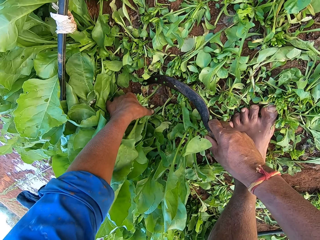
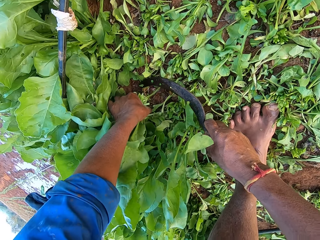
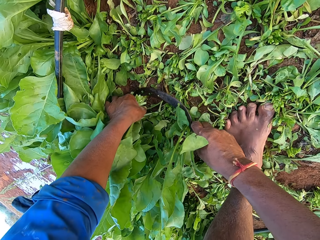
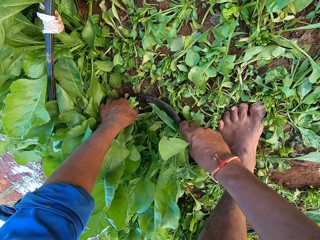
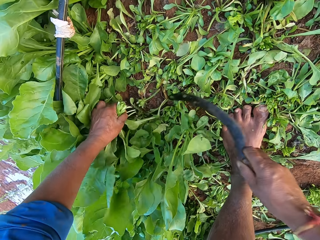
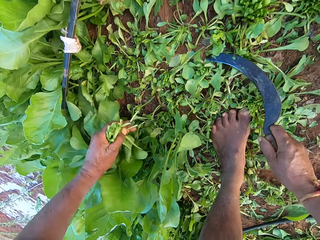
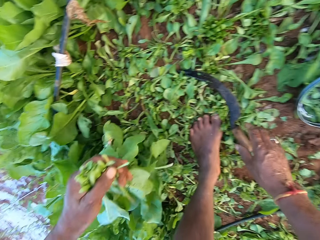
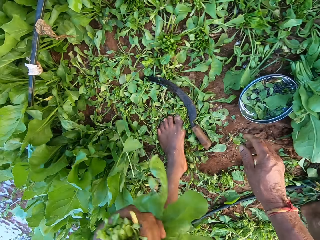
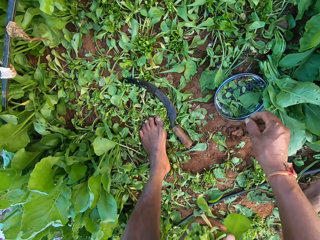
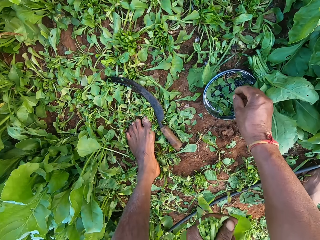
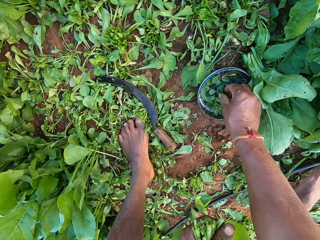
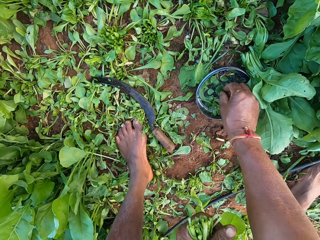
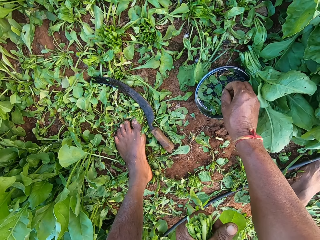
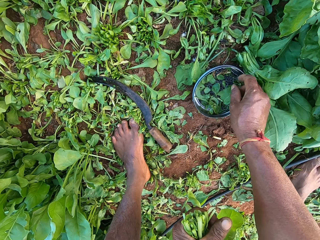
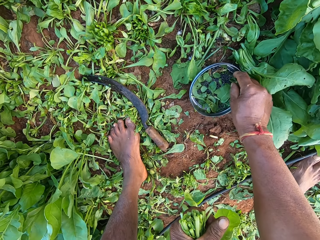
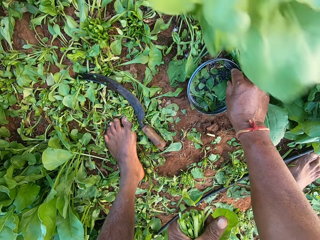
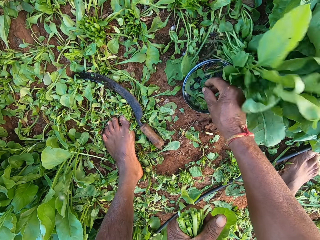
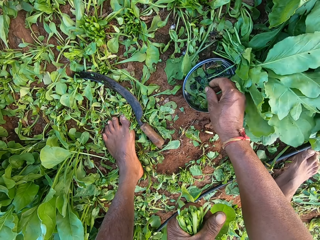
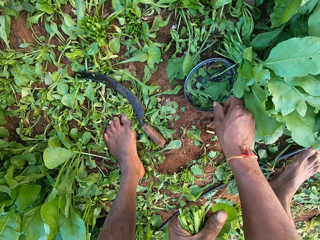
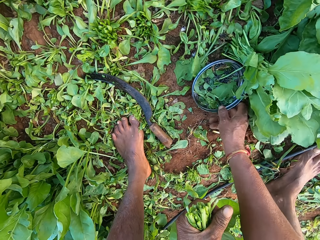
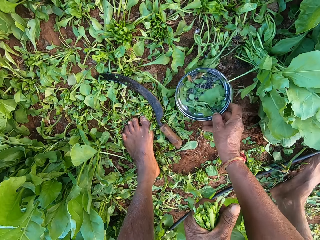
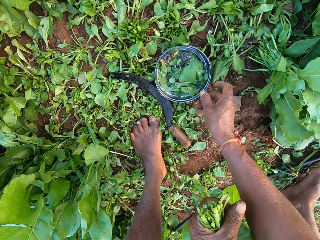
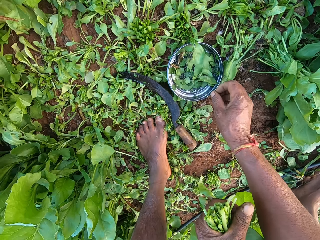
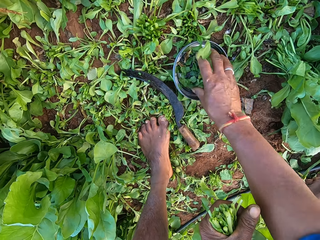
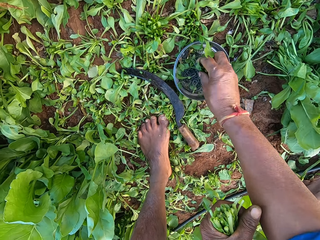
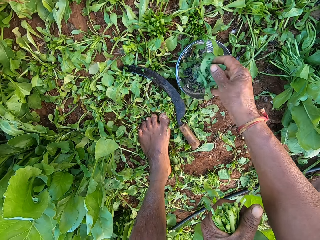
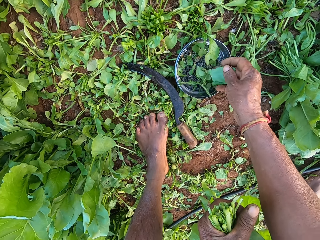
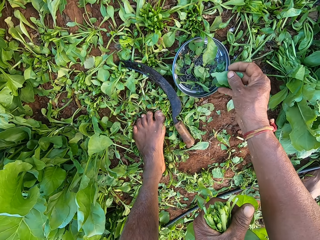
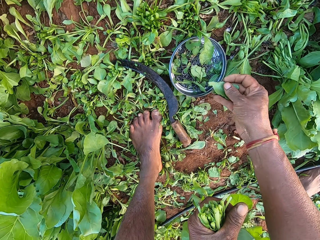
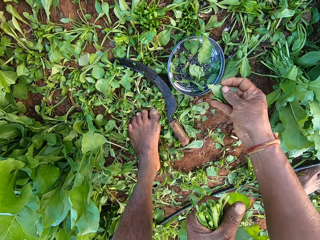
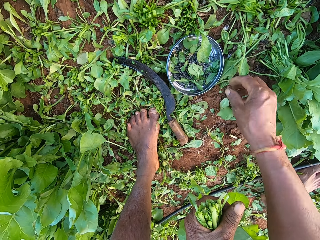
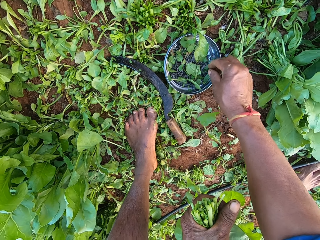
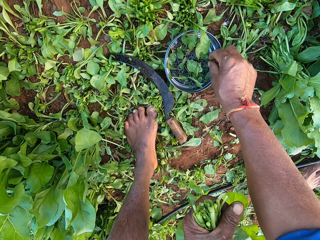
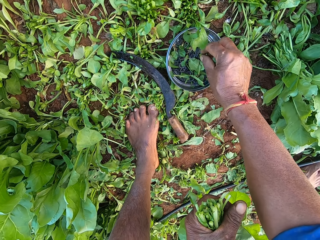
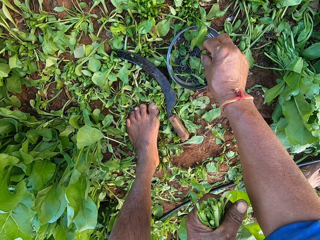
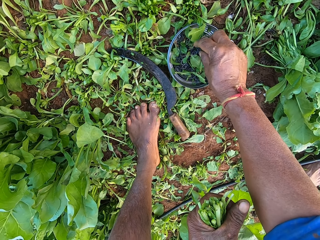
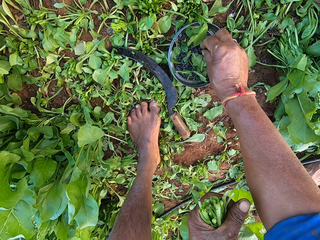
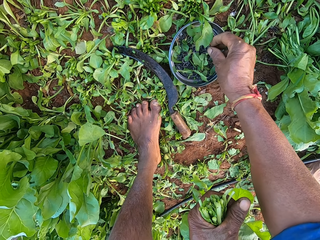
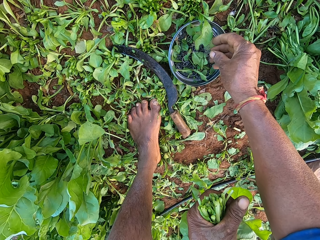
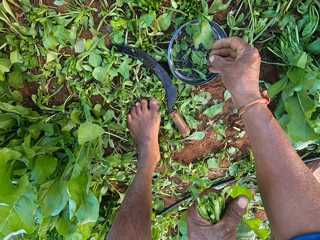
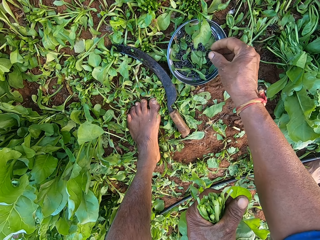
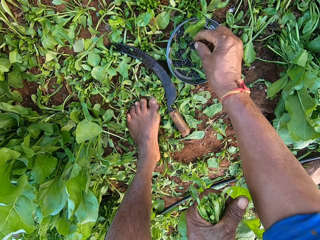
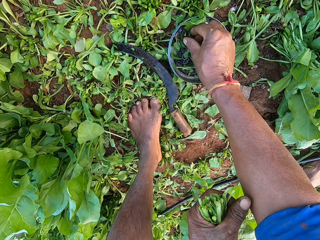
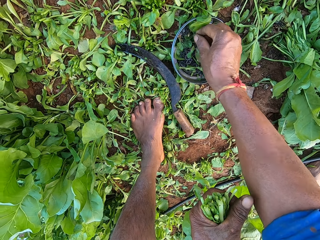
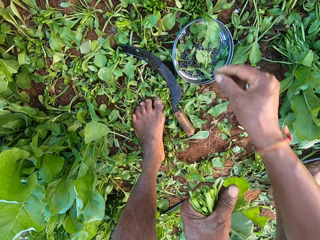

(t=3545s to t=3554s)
The camera wearer cuts the spinach plants from the ground with the sickle in his right hand. He drops the sickle on the ground with his right hand. He touches the rubber band in the metal plate with his right hand. He picks a rubber band from the metal plate on the ground with his right hand. The woman drops a bundle of spinach plant on the ground with her left hand. The camera wearer drops the rubber band into the metal plate with his right hand. He moves the metal plate on the ground with his right hand. He gathers the content of the metal plate on the ground with his right hand. He picks a spinach leaf from the metal plate with his right hand. He drops the spinach leaf on the ground with his right hand. He touches the rubber bands in the metal plate with his right hand. He picks a rubber band from the metal plate with his right hand.

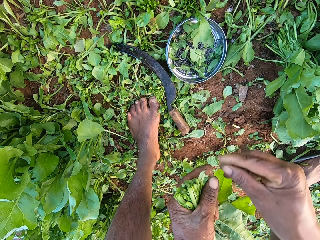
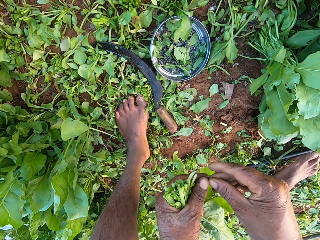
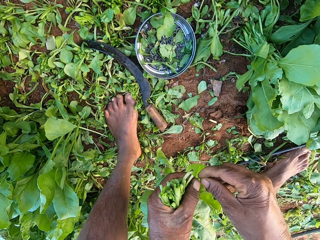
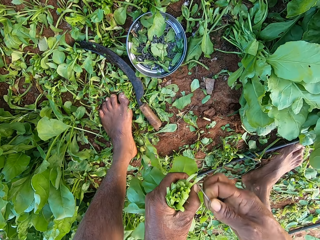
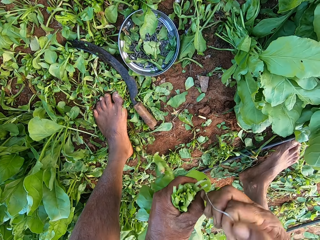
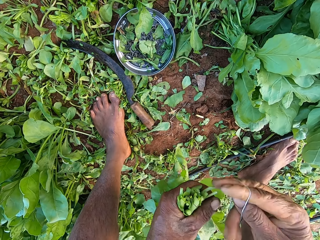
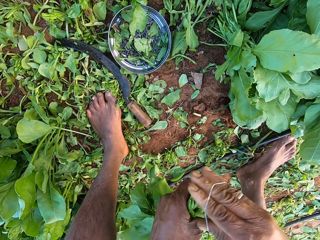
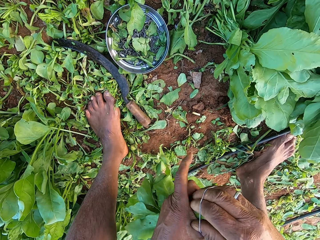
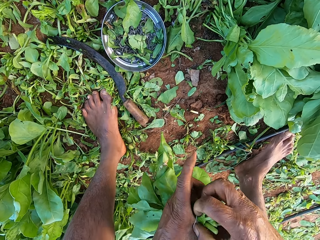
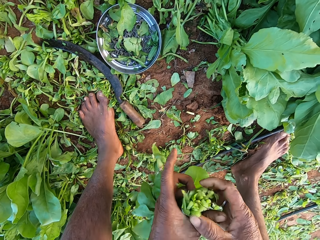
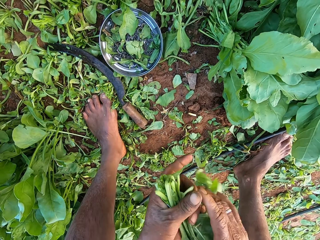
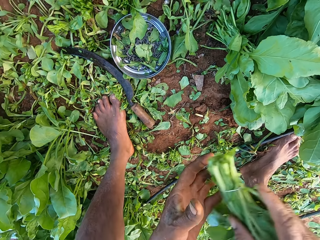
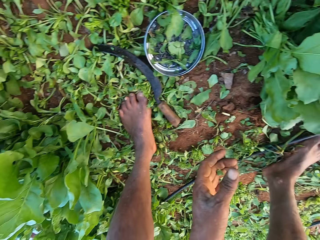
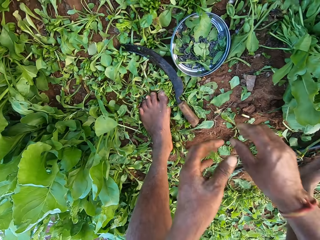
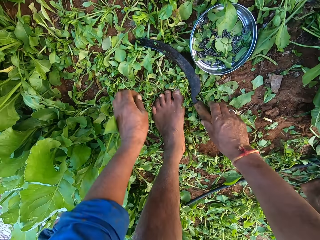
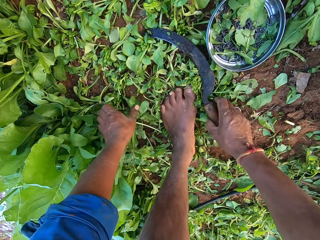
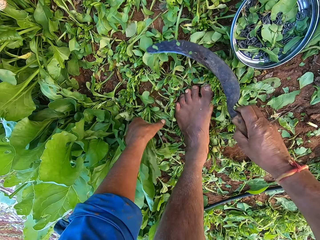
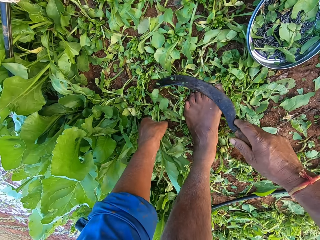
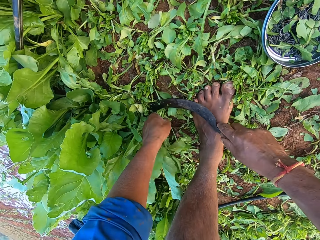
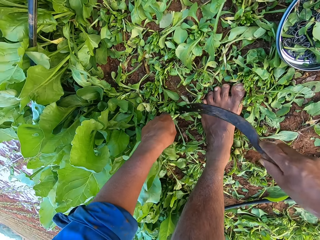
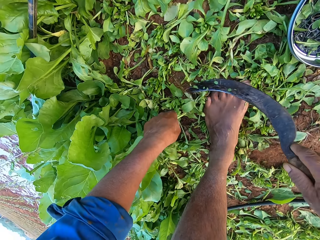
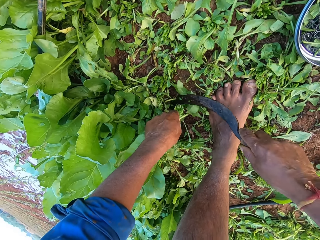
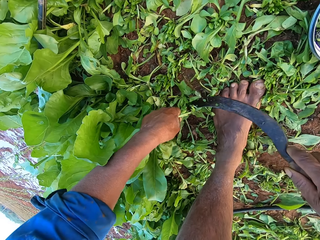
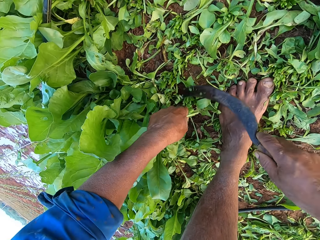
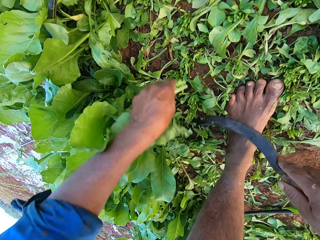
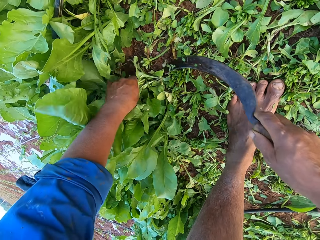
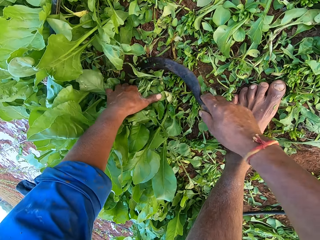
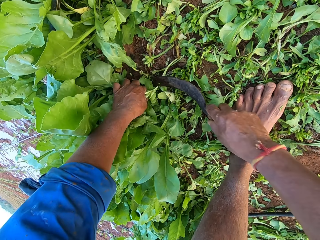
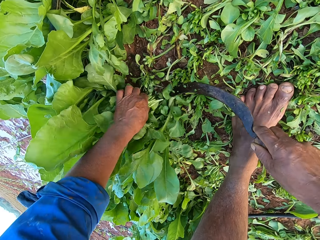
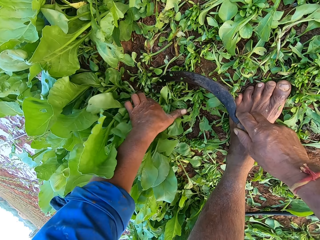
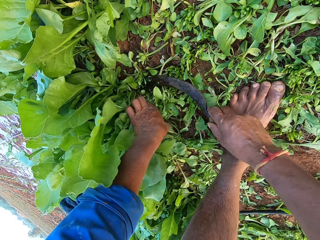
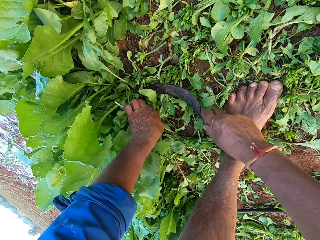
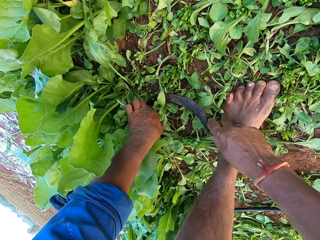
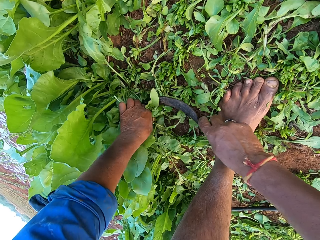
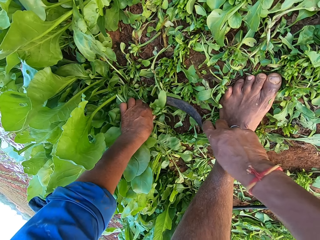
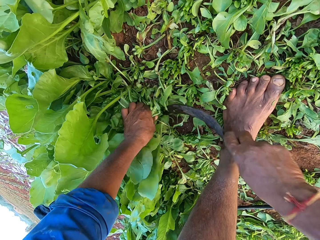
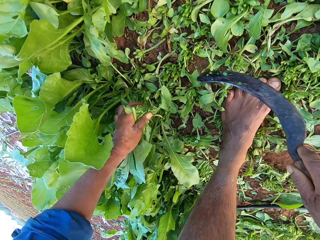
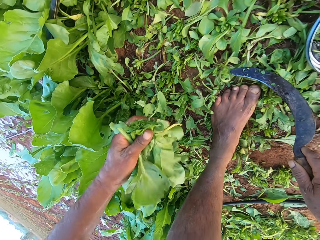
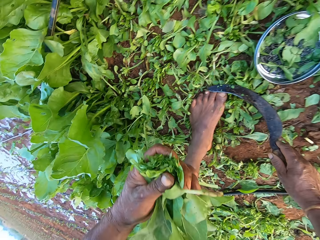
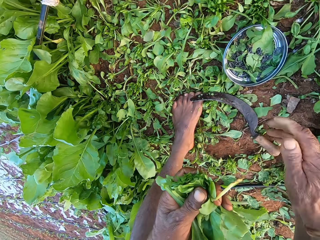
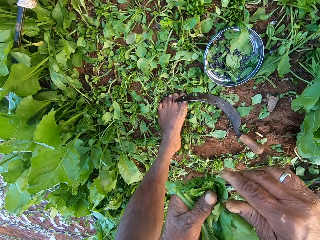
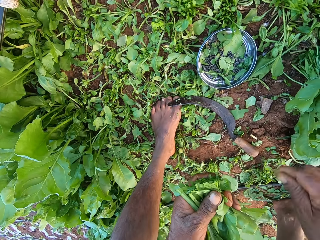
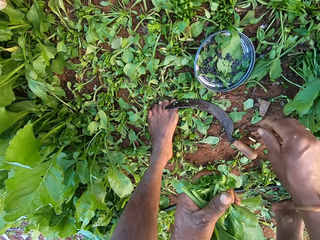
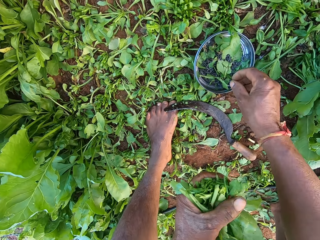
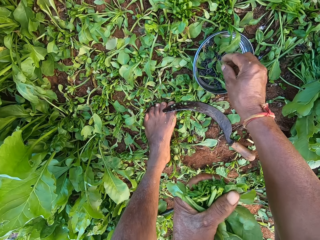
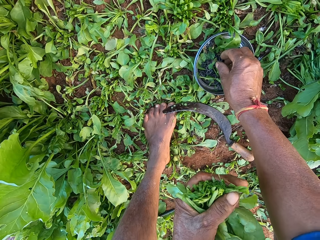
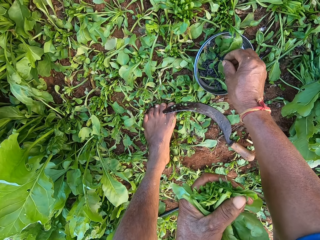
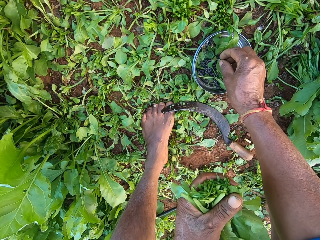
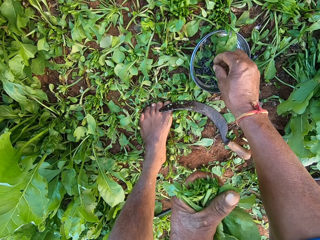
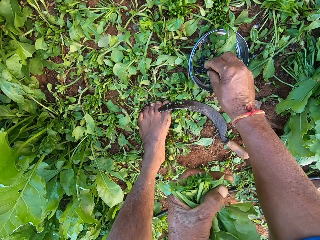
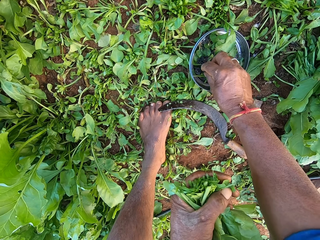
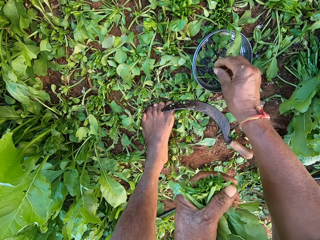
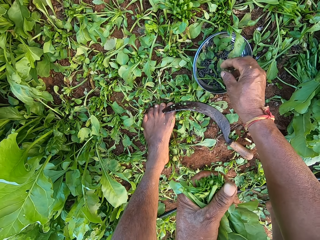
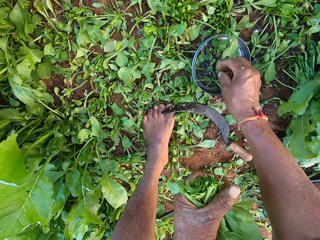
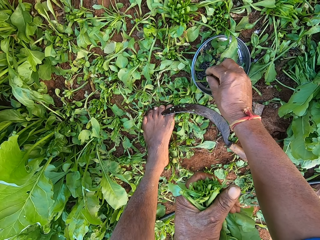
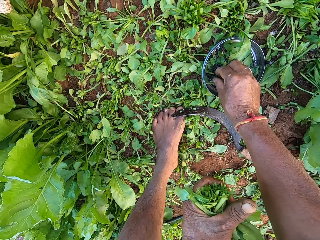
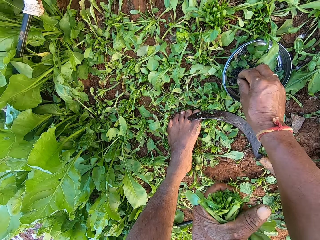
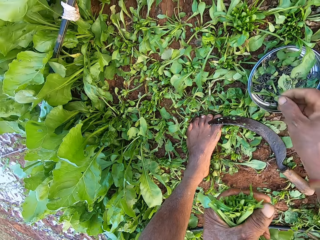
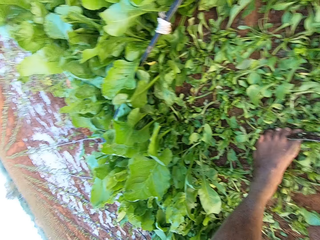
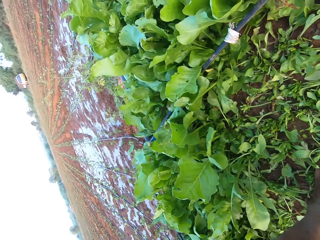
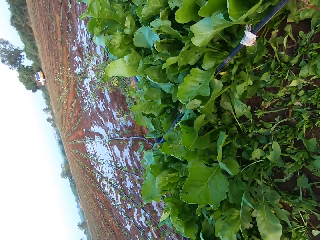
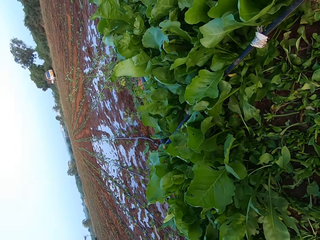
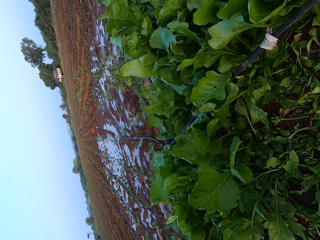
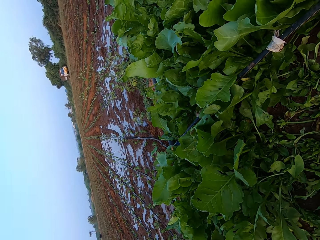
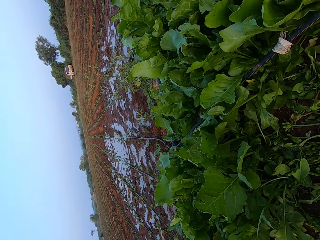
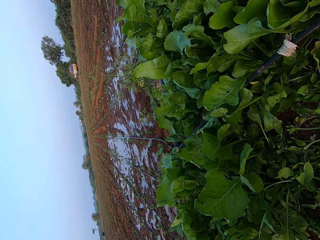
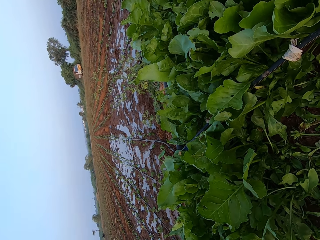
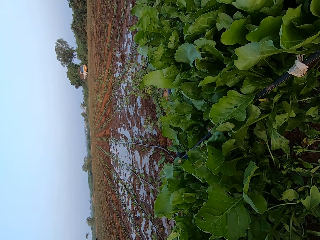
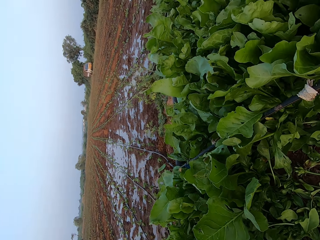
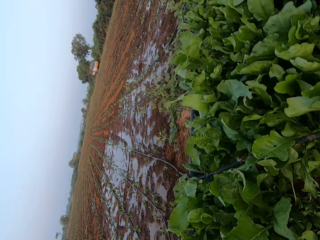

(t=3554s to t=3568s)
The camera wearer holds the rubber band with his hands, stretches the rubber band with his hands, and wraps the rubber band around his right hand. He binds the spinach plants in his left hand with the rubber band around his right hand. He passes the bundle of spinach plant from his left hand to his right hand. He drops the bundle of spinach on the bundles of spinach plants on the ground with his right hand. He picks the sickle from the ground with his right hand. He holds the spinach plants on the ground with his left hand. He touches the vegetables. He cuts the spinach plants from the ground with the sickle in his right hand. He holds the spinach plants on the ground with his left hand. He cuts the spinach plants from the ground with the sickle in his right hand. He holds the spinach plants on the ground with his left hand. He cuts the spinach plants from the ground with the sickle in his right hand. He drops the sickle on the ground with his right hand. He picks a spinach stalk from his left hand with his right hand and drops the spinach stalk on the ground with his right hand. He touches a spinach leaf in the metal plate with his right hand. He touches the content of the metal plate on the ground with his right hand. He picks a rubber band from the metal plate on the ground with his right hand. He looks around. He converses with the woman.
